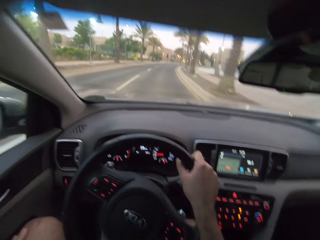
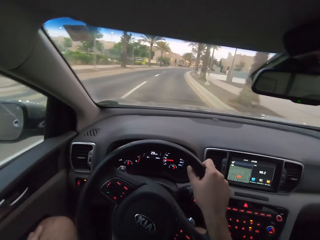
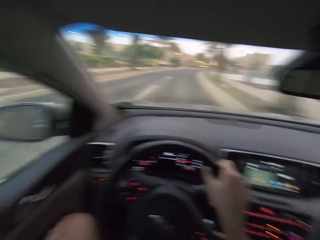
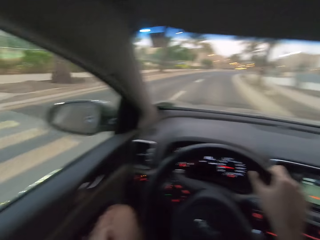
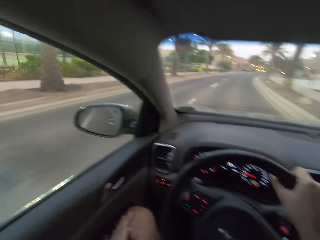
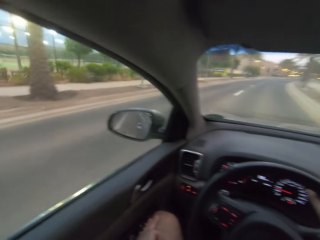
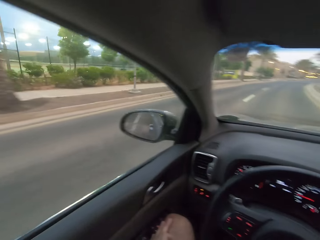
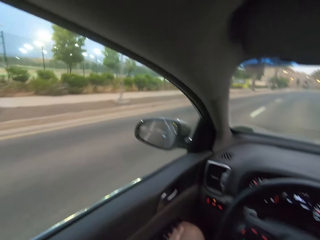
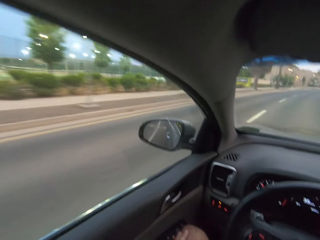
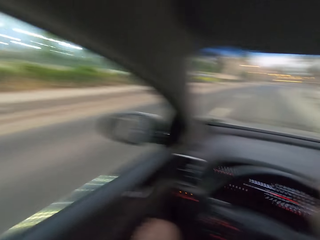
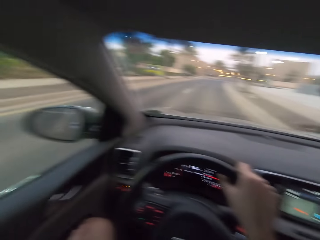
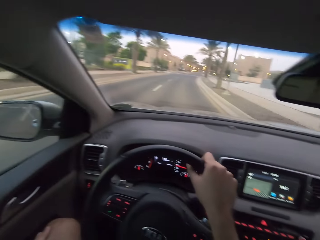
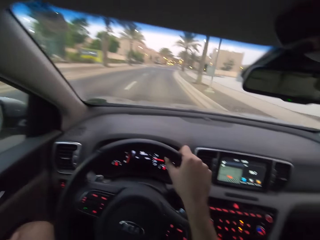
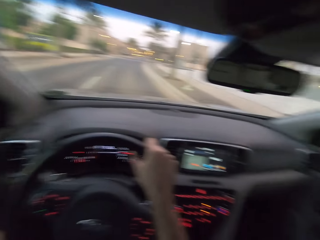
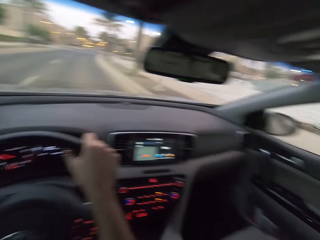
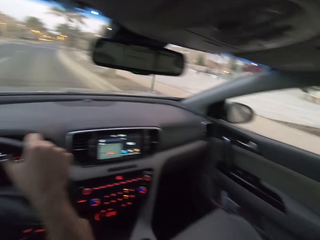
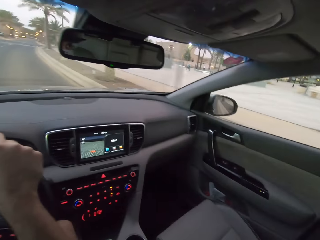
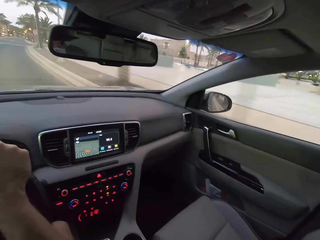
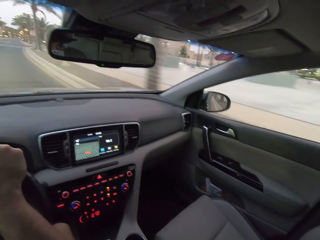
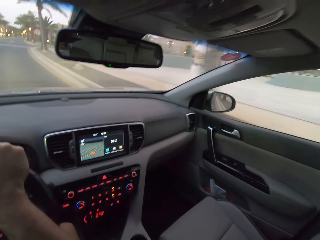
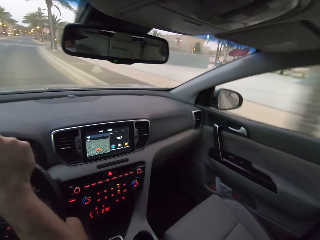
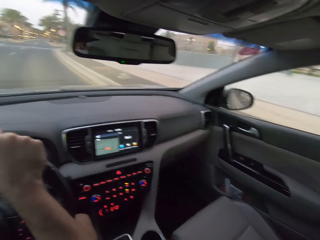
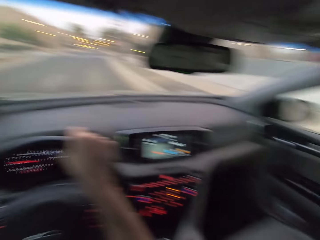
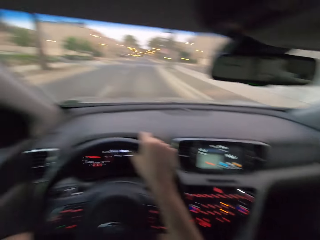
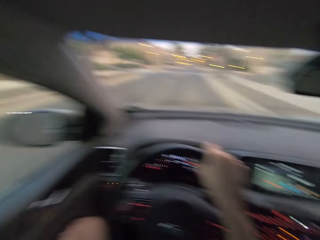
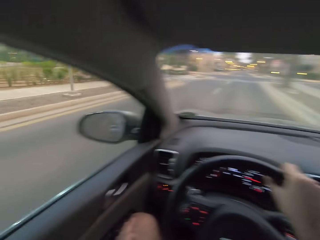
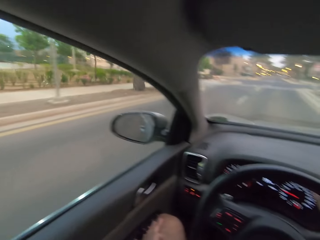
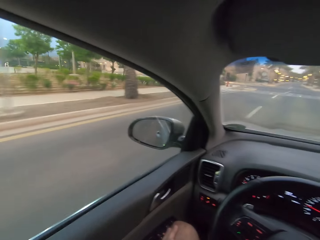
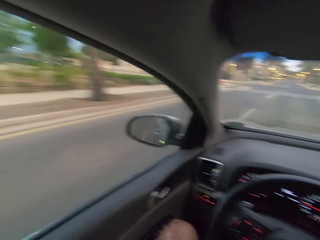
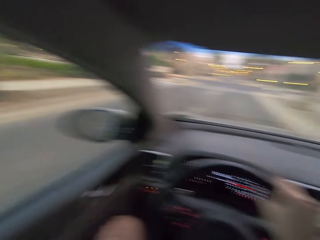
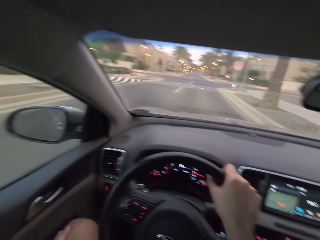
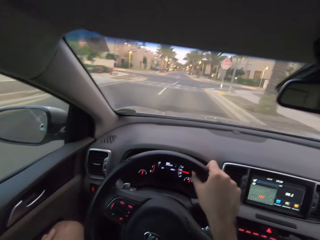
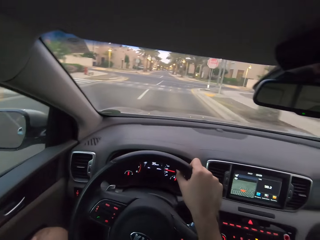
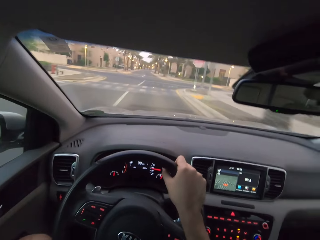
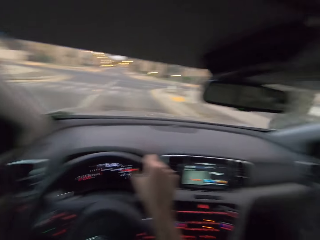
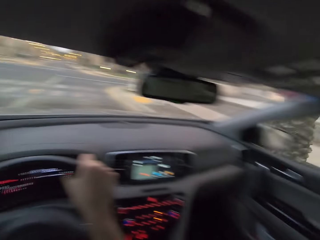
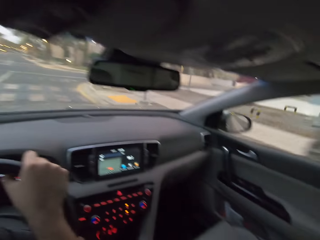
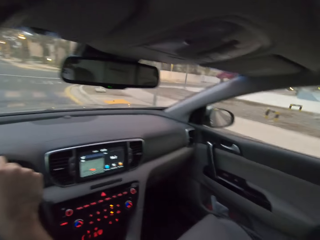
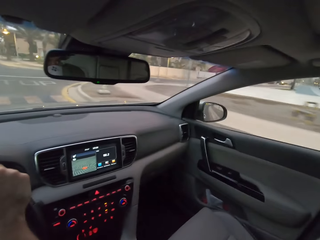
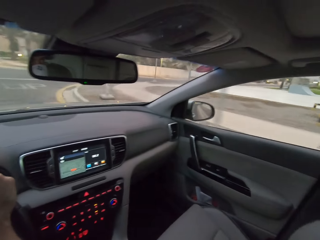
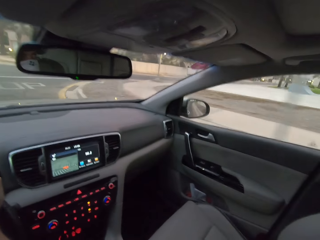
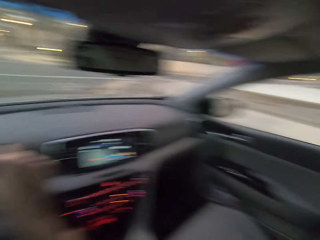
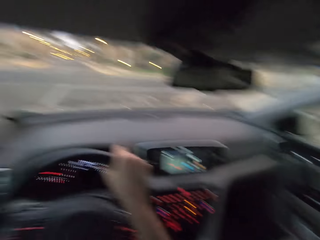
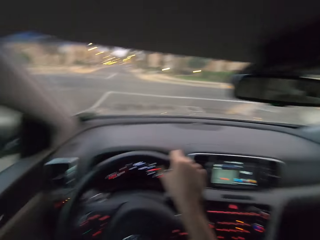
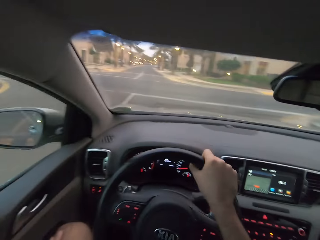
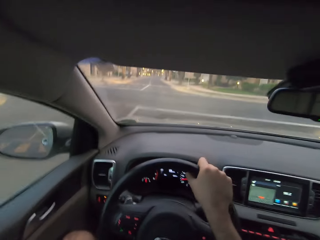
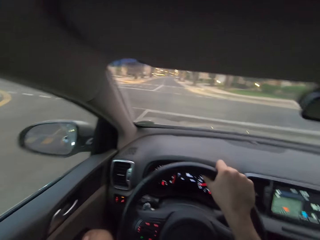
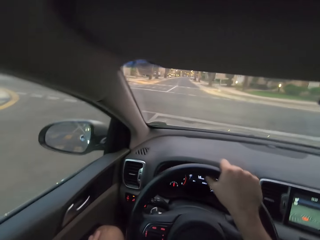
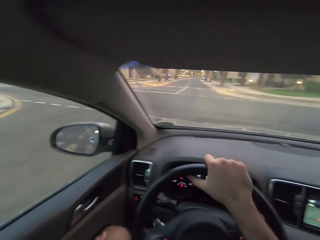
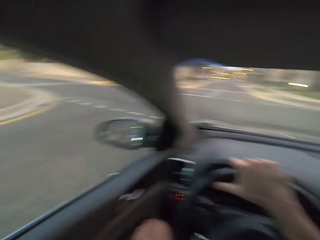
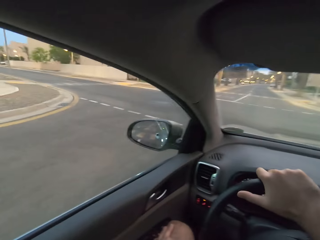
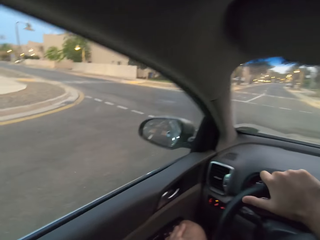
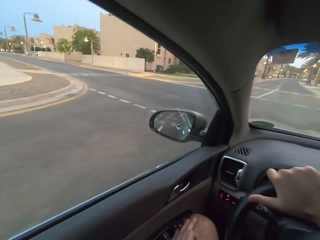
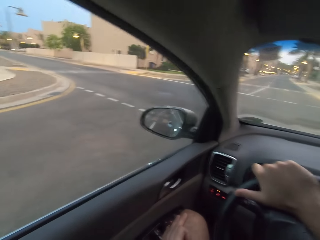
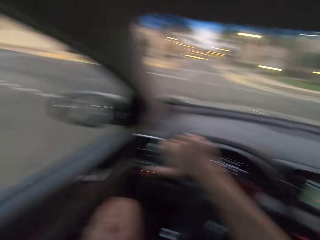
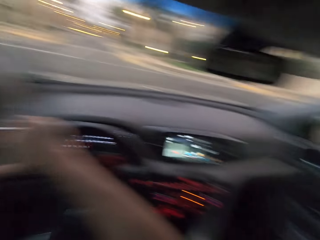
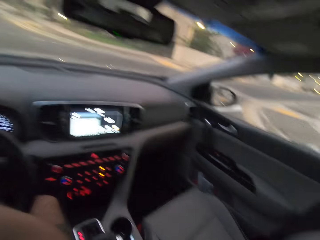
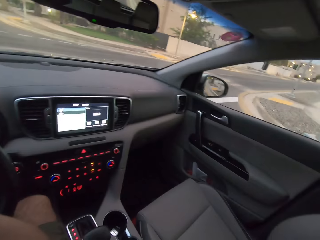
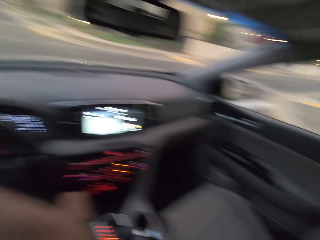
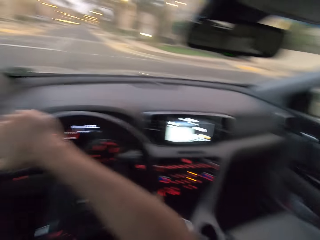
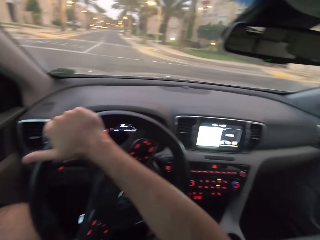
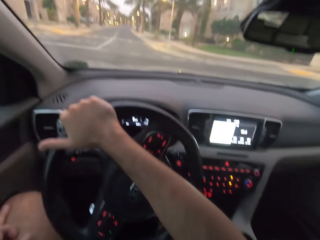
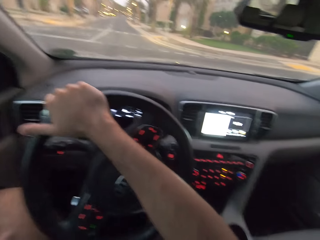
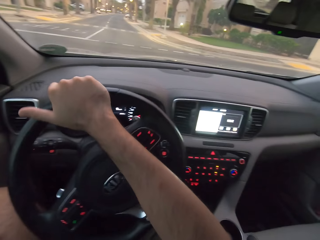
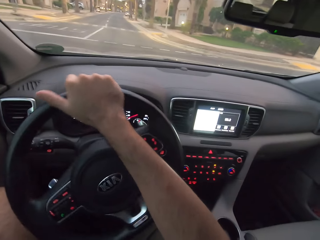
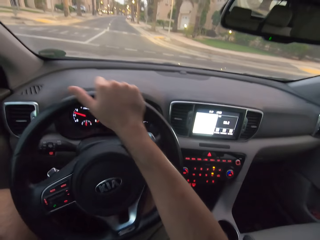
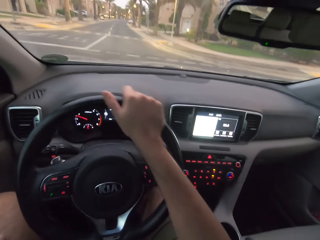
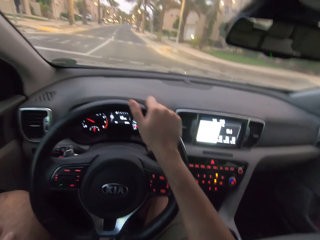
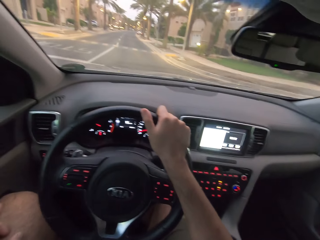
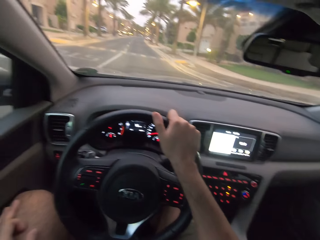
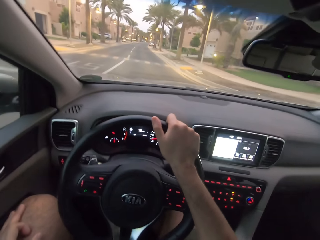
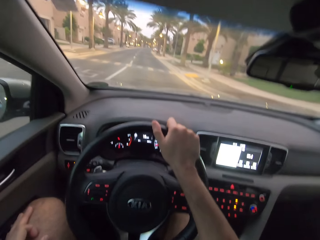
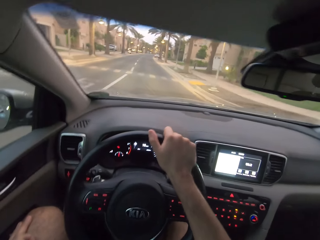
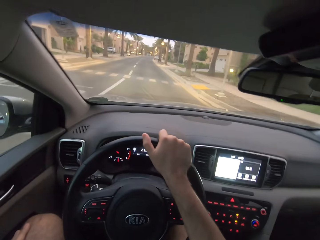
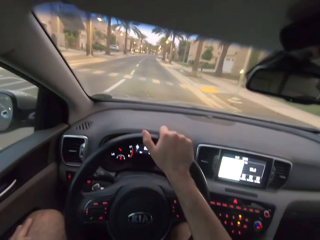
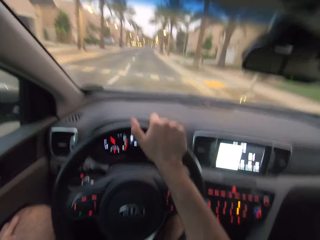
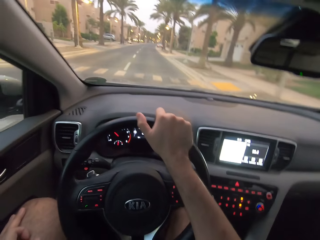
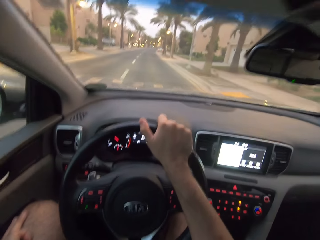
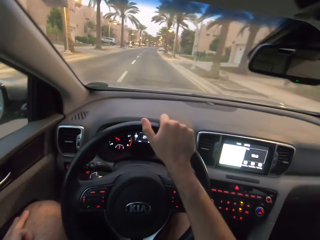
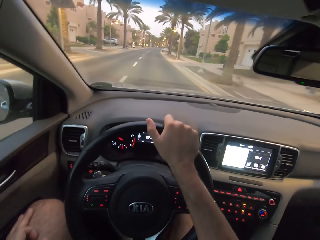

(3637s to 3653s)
The camera wearer turns the steering wheel to the right side. They look on the right side. They look to the left. They look on the right side. They look to the left.

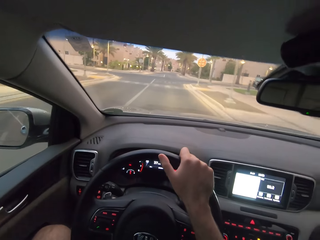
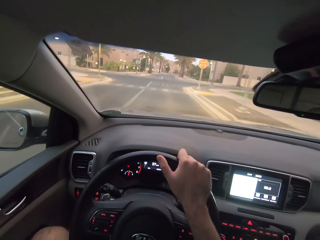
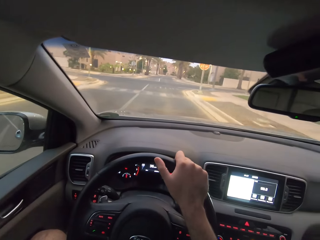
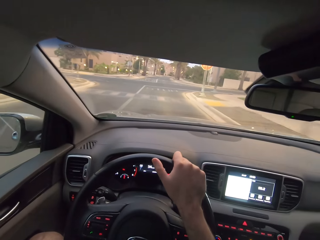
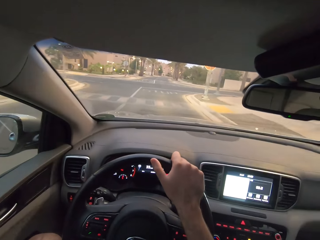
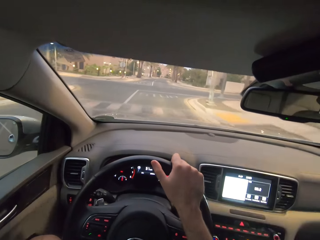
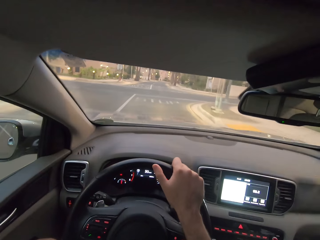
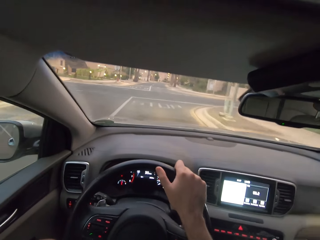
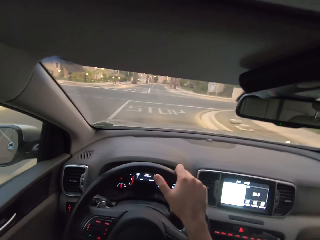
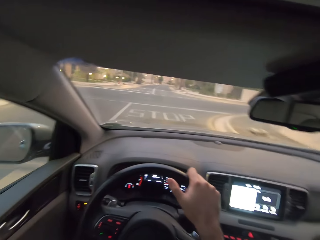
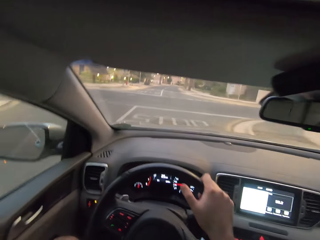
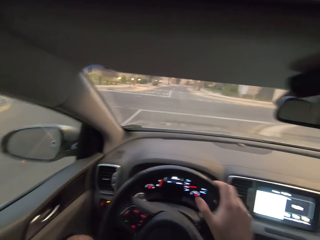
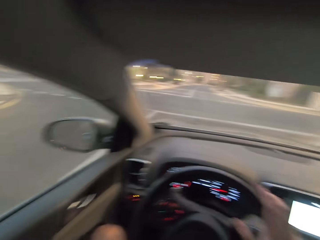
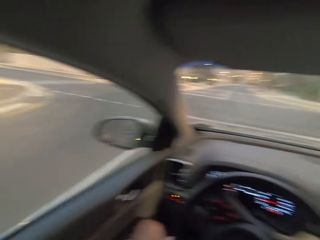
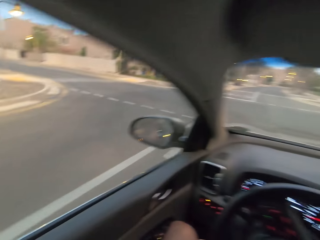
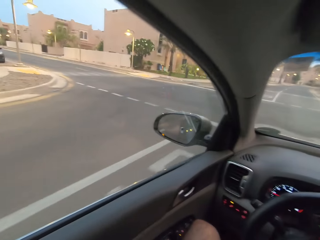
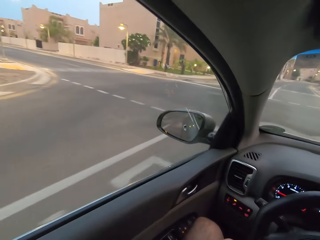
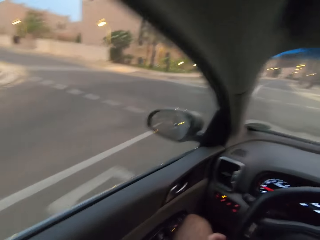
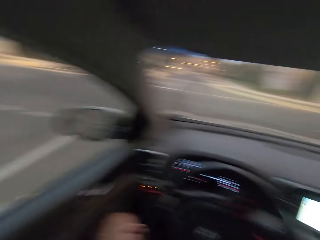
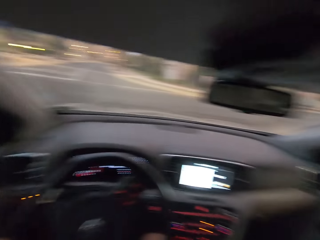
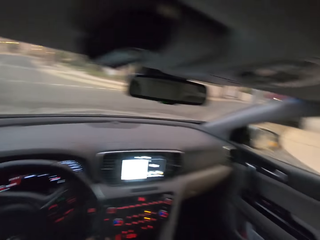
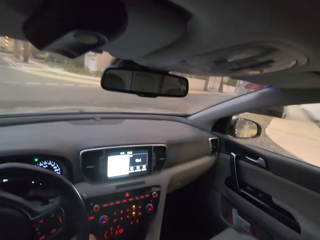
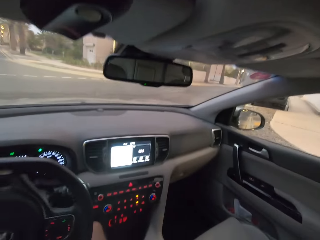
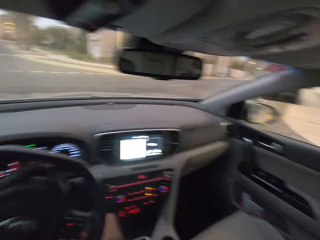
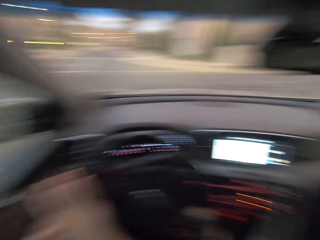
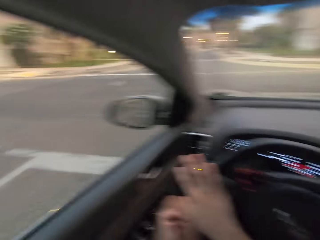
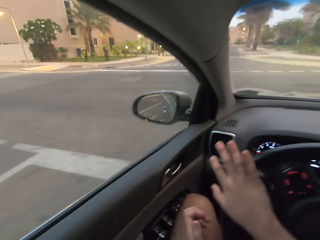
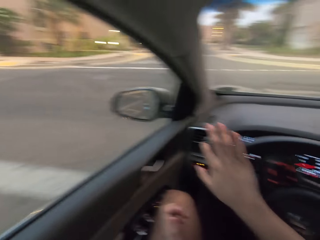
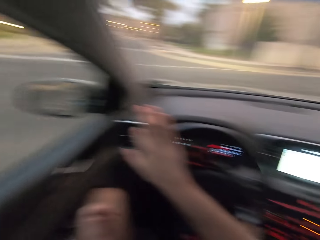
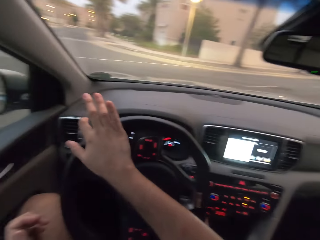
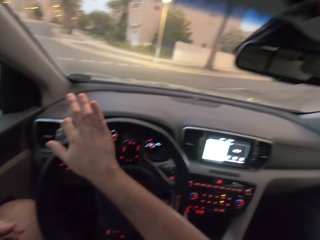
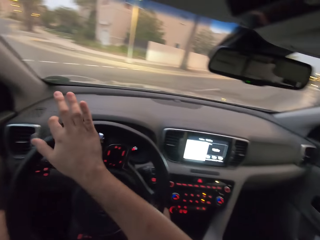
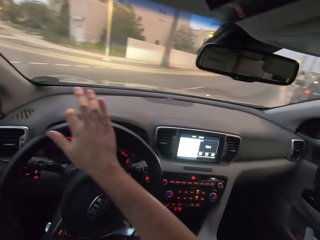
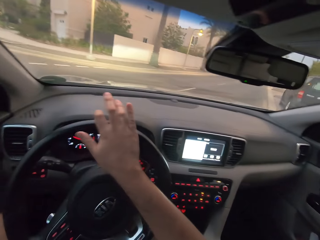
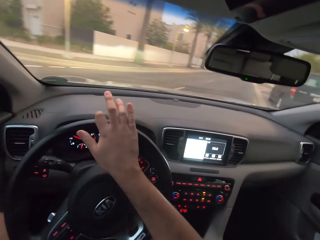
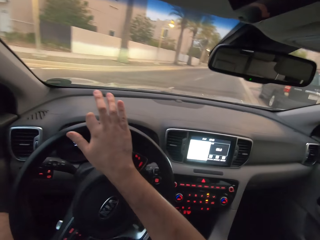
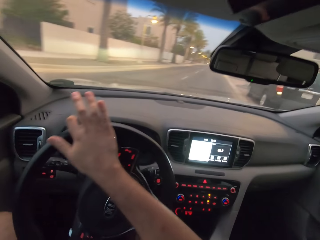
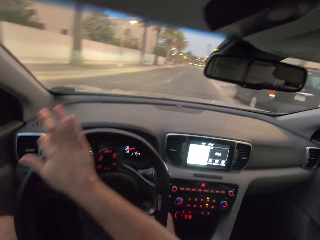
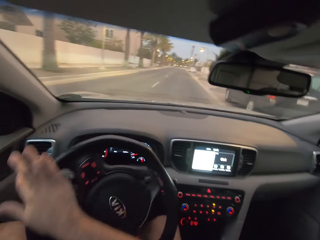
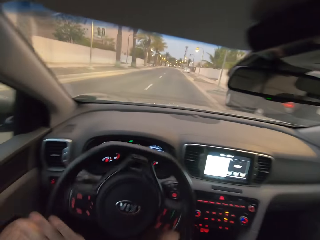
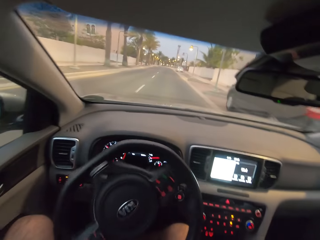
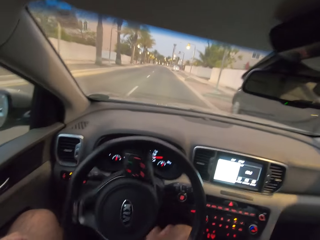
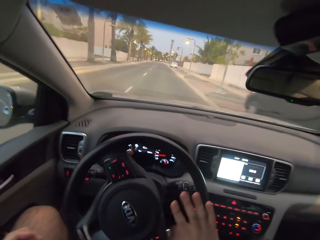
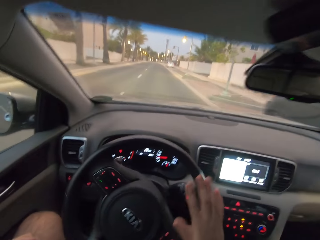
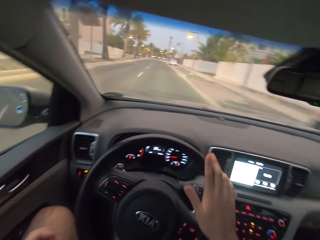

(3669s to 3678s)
The camera wearer is driving. They look on the left side. They look to the left. They turn the steering wheel to the right.
